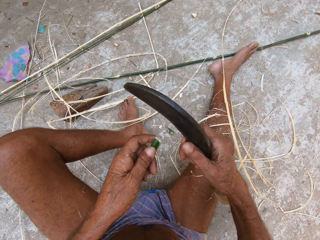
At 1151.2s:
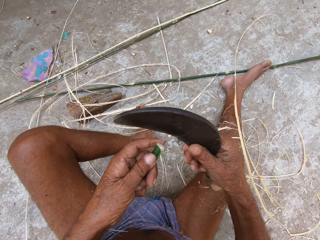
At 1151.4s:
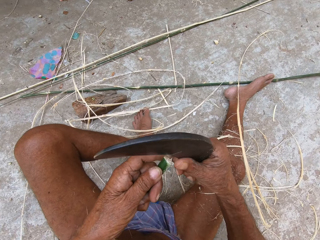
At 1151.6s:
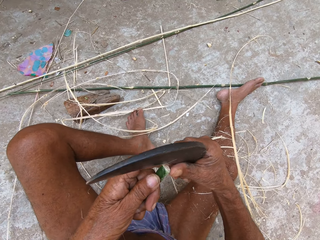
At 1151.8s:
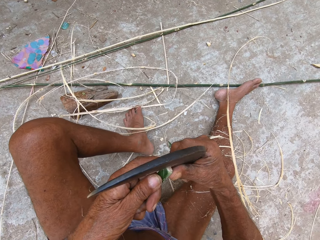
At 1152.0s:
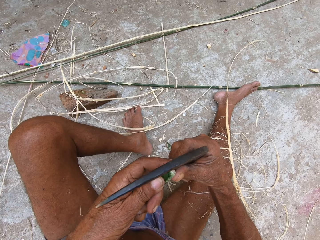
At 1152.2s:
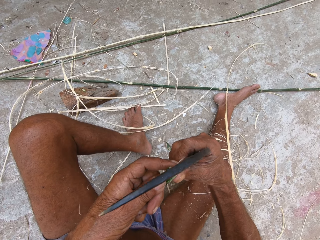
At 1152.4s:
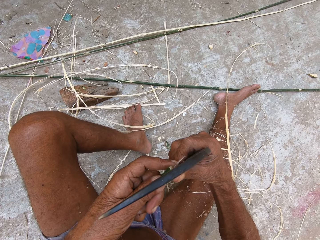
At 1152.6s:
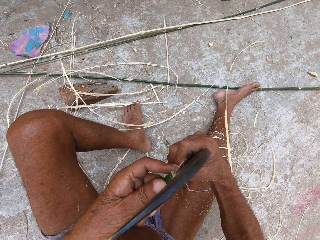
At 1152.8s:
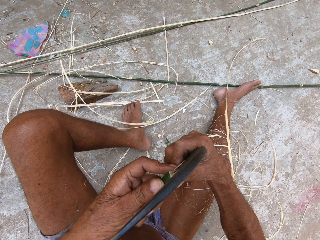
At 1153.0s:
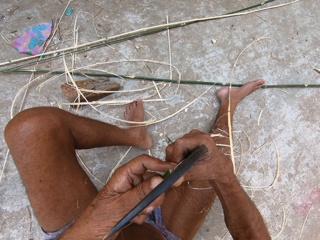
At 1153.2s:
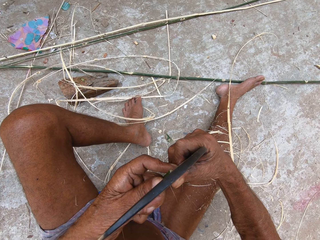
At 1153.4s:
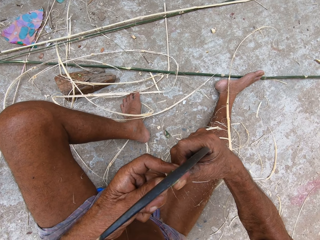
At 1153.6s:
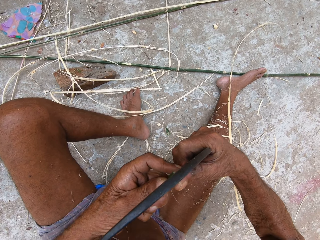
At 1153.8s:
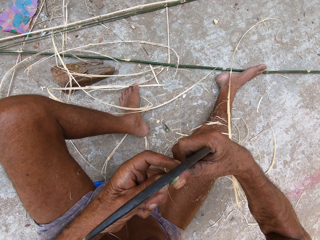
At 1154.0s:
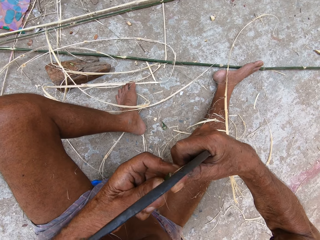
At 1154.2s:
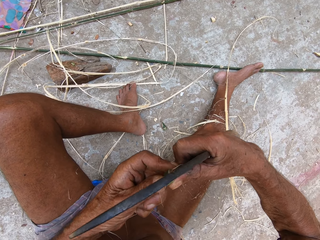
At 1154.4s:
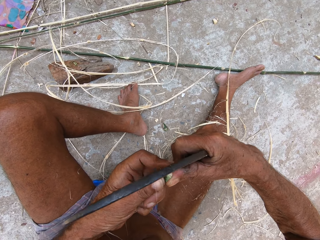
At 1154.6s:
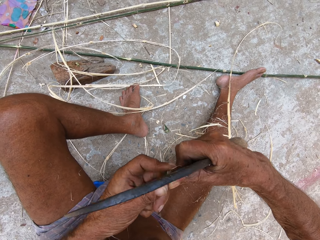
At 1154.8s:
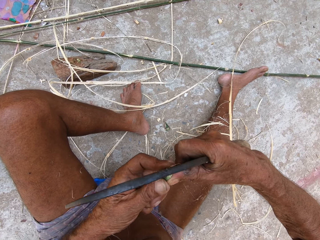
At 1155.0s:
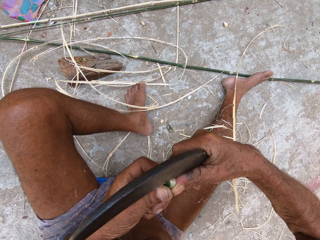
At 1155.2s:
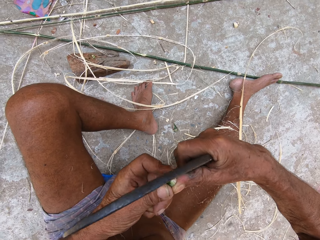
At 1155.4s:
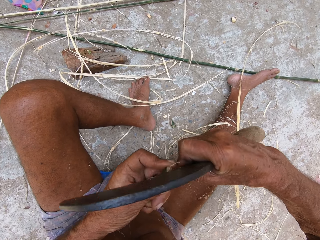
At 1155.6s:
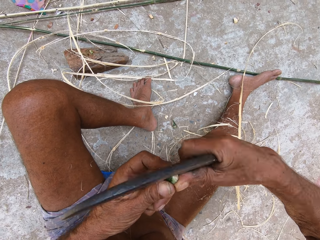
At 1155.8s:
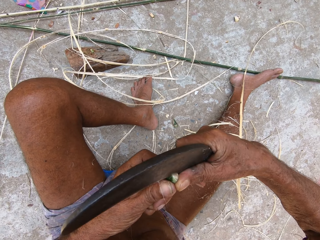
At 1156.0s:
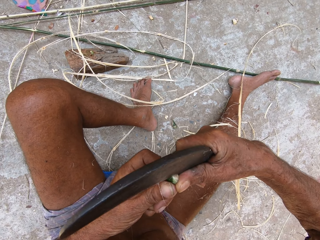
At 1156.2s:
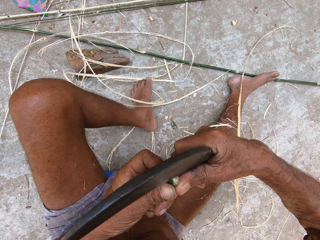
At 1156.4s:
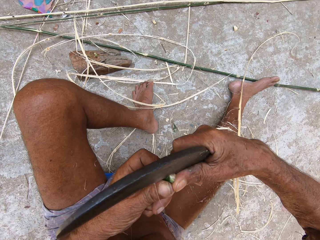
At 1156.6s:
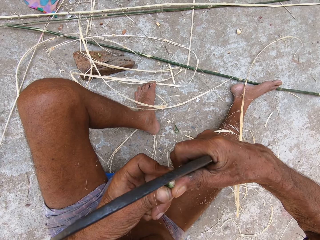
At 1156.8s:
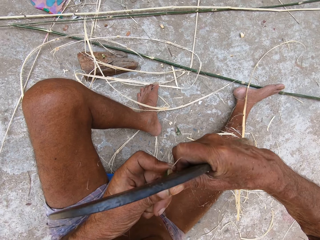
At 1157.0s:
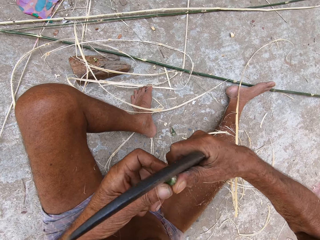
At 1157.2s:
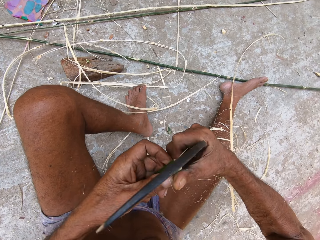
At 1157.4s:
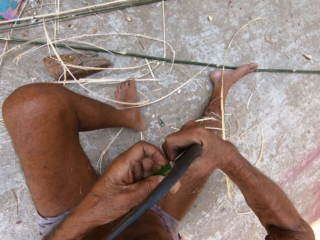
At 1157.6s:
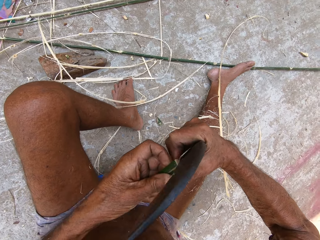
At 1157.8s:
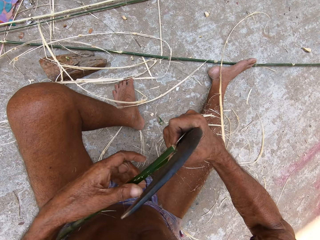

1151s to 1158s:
The camera wearer splits the bamboo strip in his left hand with the sickle in his right hand.

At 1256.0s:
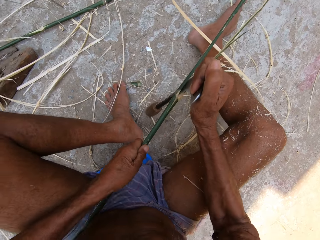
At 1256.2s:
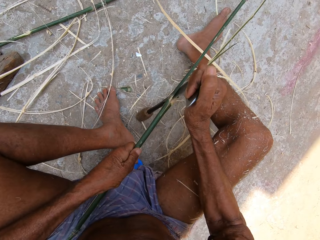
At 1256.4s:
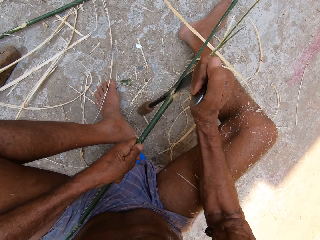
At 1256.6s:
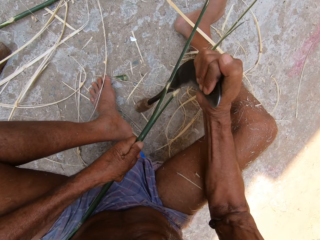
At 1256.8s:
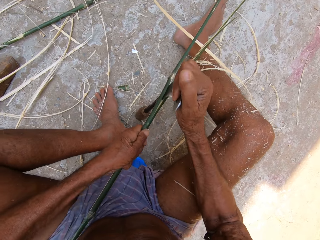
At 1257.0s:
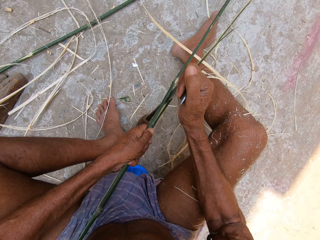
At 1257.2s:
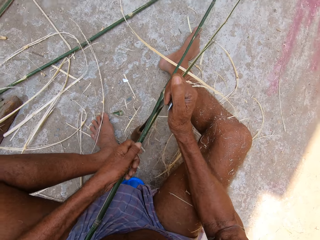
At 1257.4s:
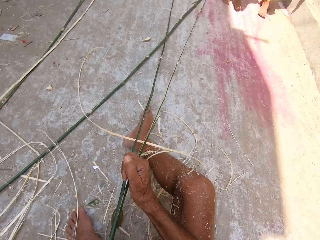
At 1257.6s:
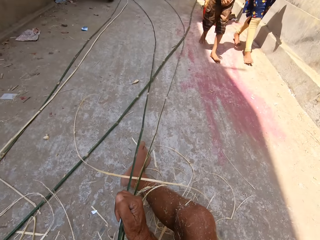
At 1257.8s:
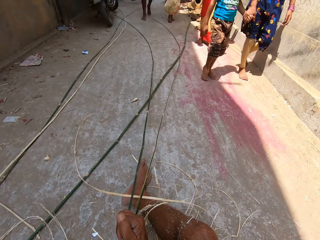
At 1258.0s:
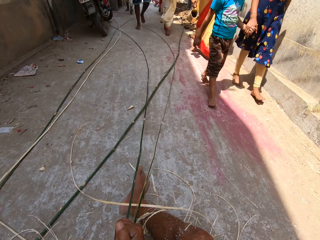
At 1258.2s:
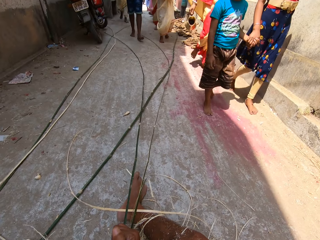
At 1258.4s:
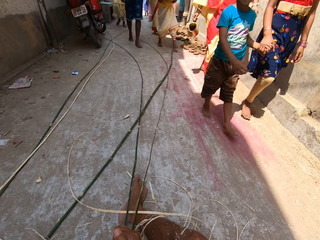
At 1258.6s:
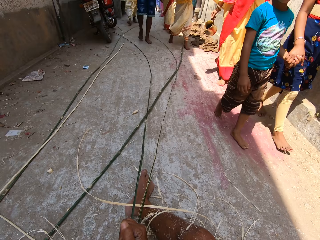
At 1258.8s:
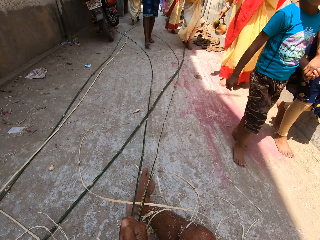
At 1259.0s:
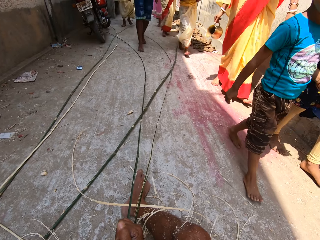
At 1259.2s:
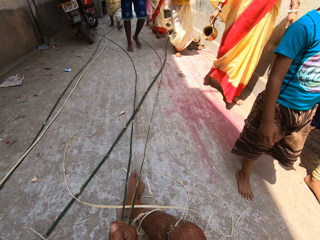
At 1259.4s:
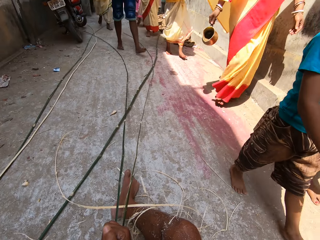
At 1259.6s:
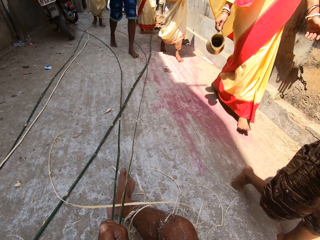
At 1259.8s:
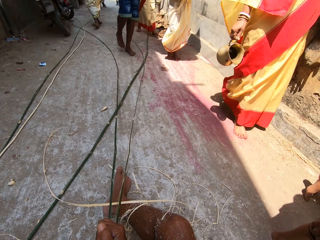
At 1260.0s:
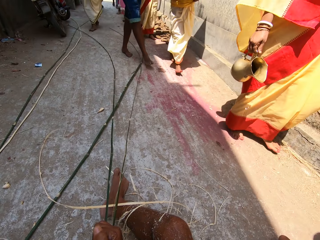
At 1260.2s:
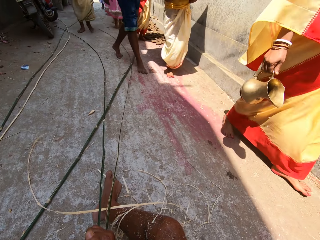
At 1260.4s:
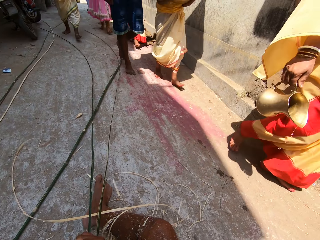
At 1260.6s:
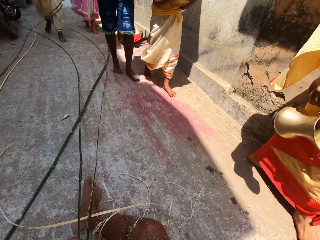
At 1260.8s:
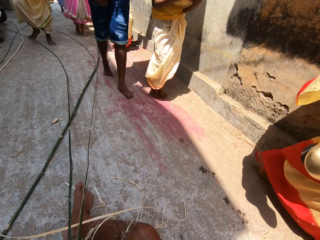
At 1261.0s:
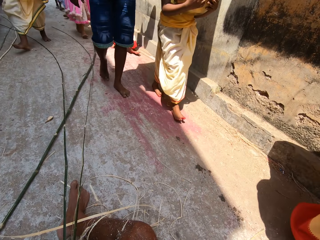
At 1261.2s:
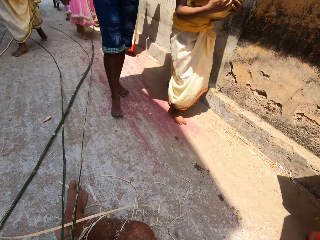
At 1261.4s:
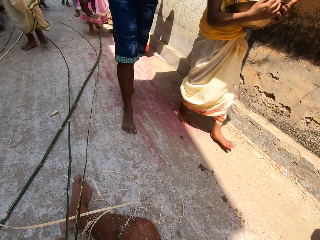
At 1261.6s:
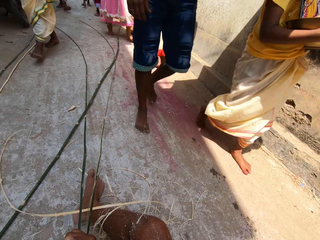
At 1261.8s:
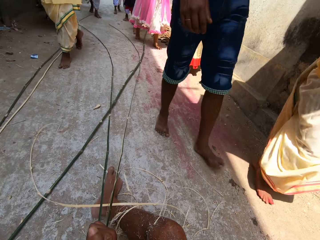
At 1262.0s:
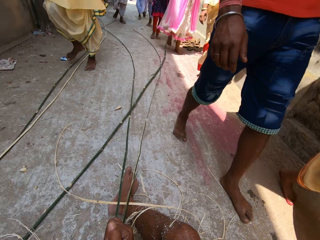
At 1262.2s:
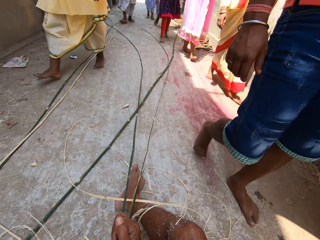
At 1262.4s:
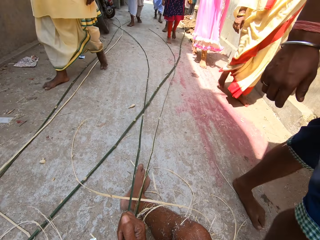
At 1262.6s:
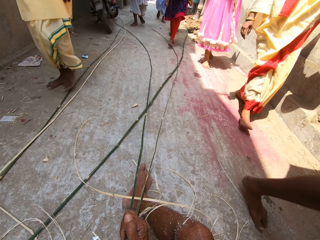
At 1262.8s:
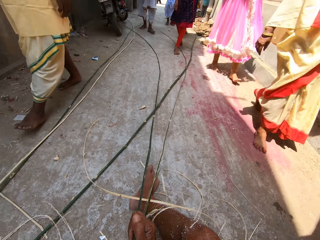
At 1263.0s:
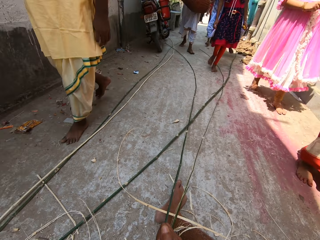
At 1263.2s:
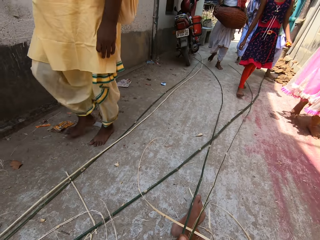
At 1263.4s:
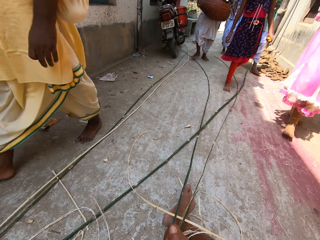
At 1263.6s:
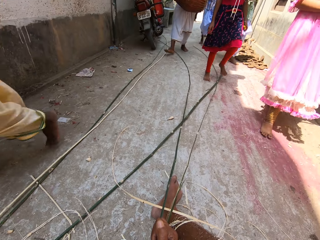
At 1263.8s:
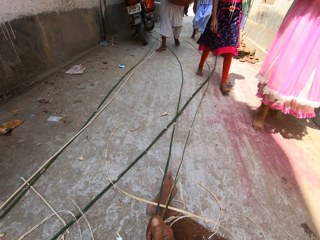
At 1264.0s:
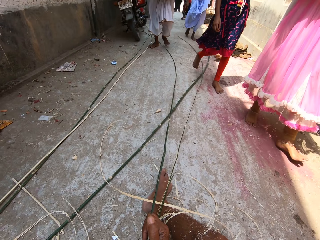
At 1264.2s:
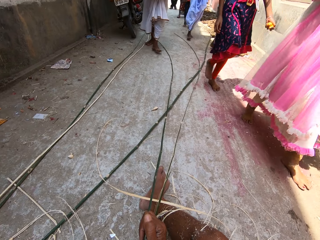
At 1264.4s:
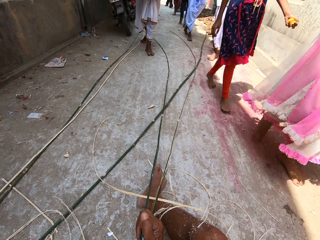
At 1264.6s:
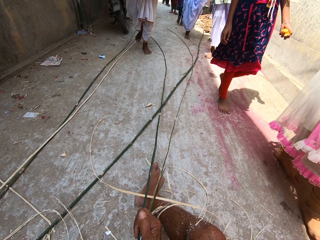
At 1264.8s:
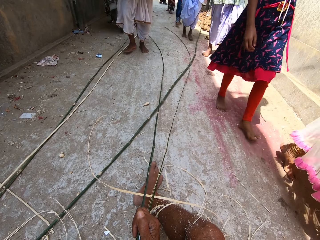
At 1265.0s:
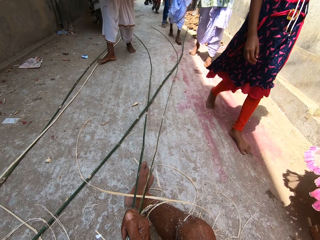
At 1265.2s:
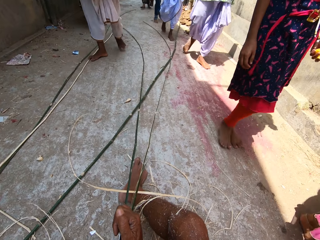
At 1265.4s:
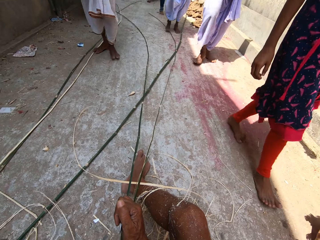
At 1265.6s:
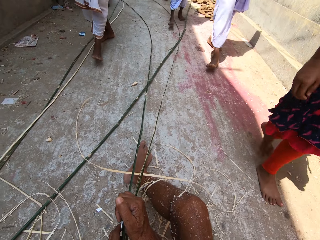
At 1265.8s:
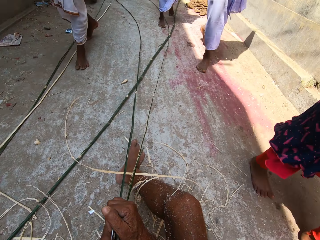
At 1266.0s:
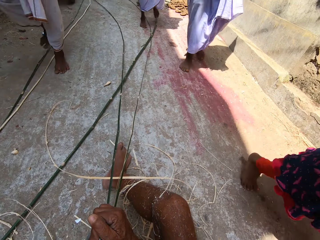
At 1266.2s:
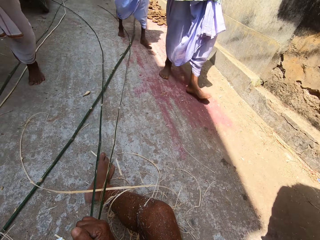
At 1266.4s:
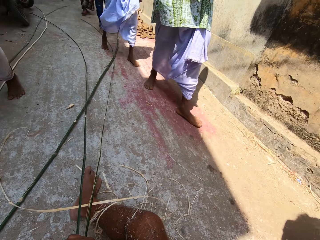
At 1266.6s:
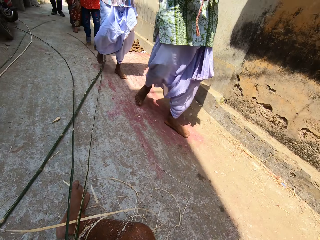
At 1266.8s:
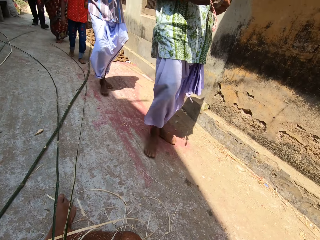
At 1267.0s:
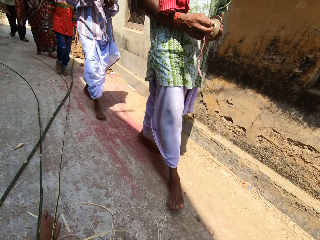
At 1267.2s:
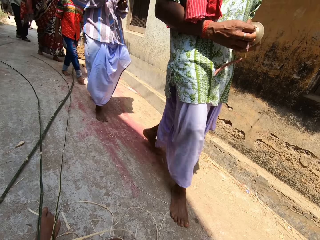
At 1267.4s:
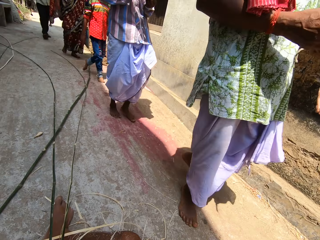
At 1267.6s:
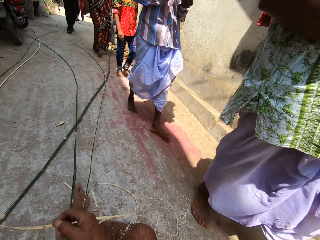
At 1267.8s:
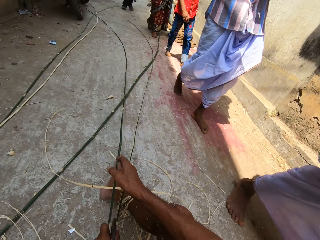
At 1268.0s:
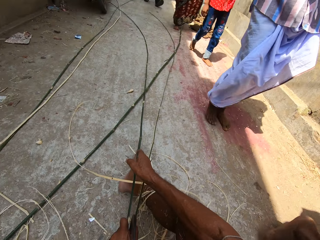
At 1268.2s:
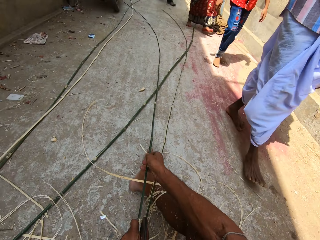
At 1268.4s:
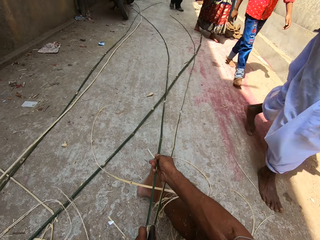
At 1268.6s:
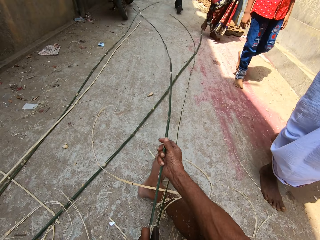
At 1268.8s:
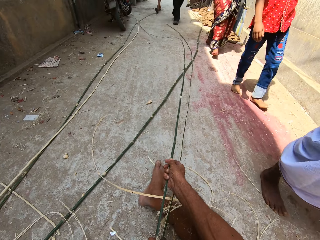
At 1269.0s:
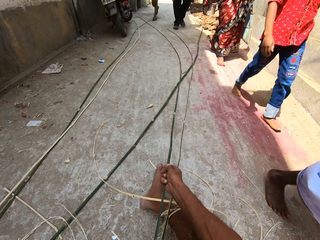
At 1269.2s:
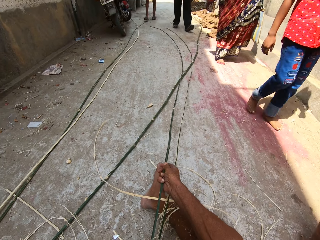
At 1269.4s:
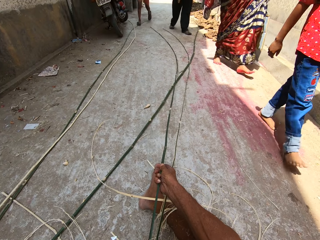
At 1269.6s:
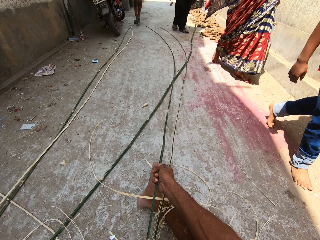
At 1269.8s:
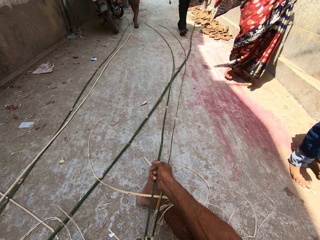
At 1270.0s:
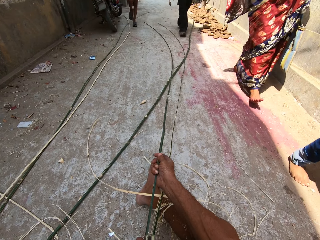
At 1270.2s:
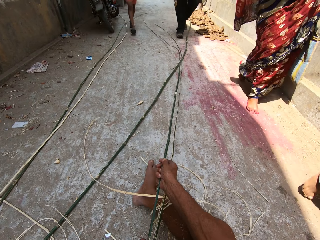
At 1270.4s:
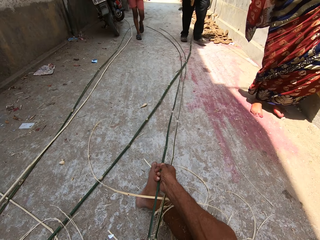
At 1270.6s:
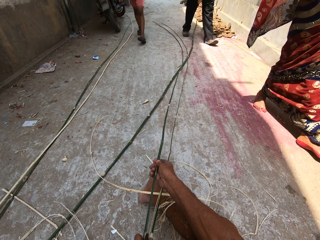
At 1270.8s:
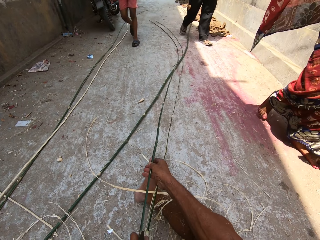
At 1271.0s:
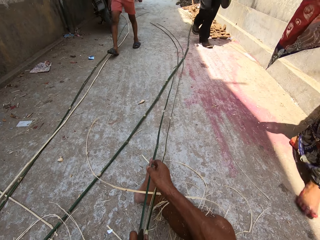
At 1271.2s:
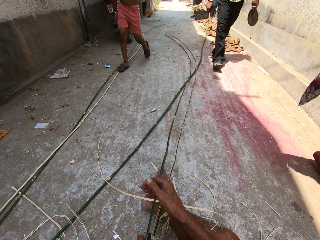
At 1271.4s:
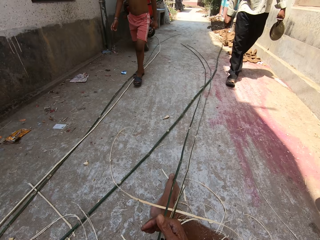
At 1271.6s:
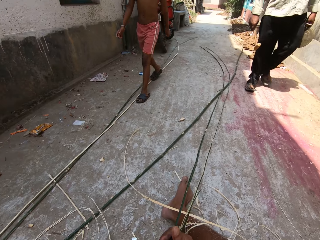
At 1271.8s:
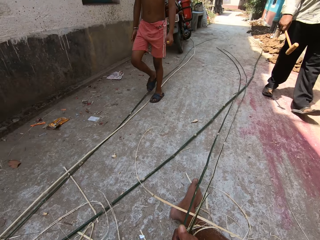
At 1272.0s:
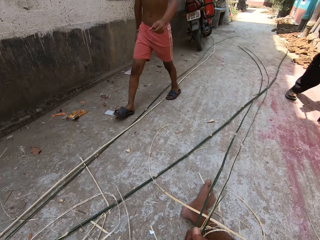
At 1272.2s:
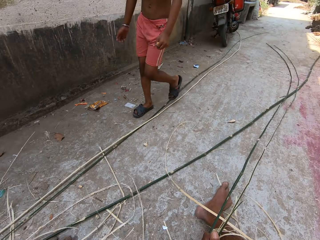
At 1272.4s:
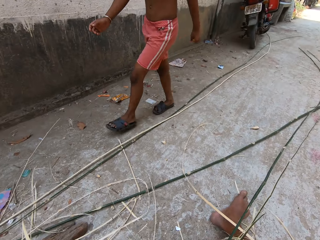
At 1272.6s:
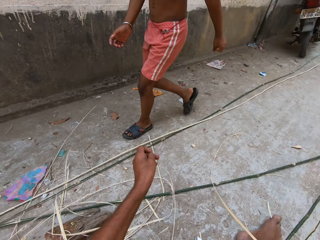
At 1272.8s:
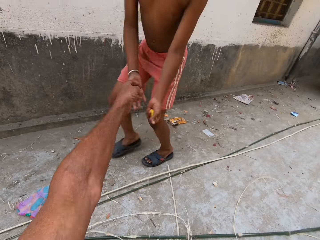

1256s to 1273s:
The camera wearer looks at the people passing. A group of people walks past the camera wearer. The camera wearer adjusts a strip of bamboo with his right hand. He touches the hand of a kid.
